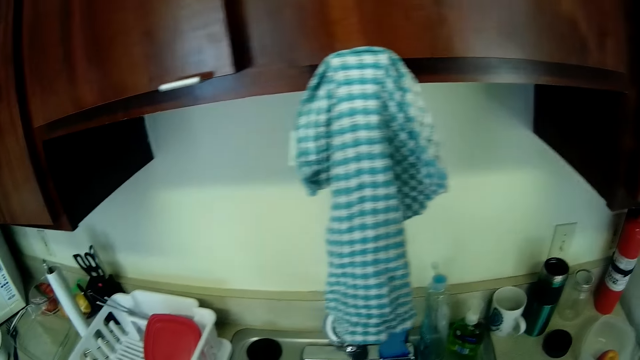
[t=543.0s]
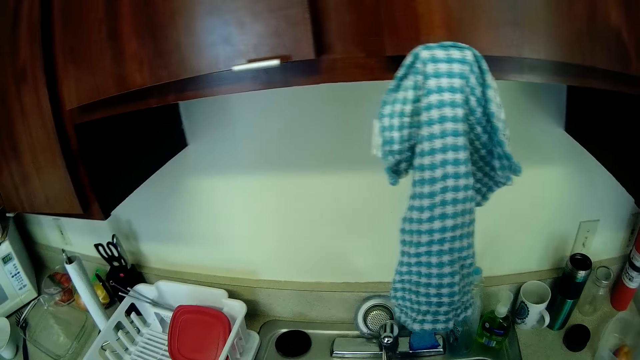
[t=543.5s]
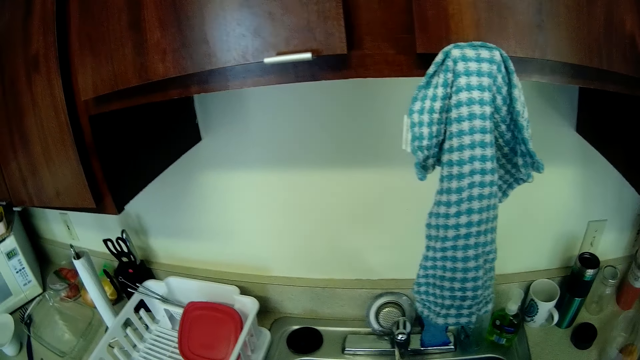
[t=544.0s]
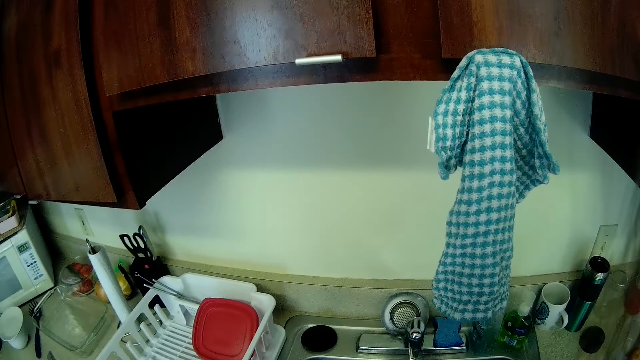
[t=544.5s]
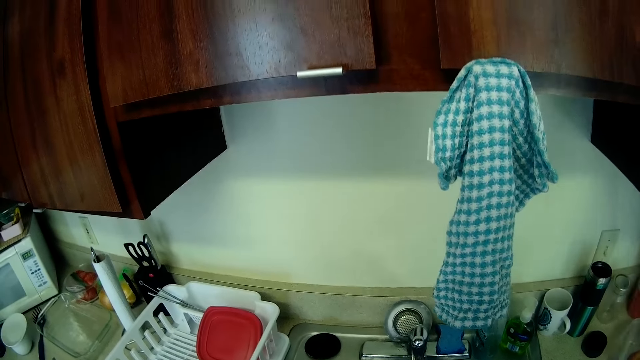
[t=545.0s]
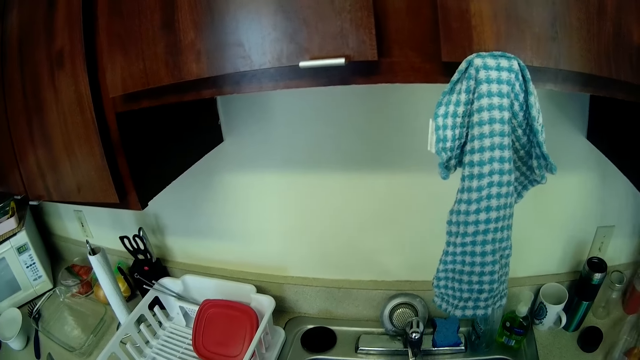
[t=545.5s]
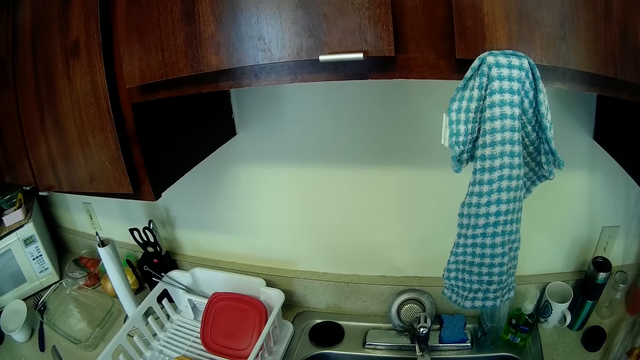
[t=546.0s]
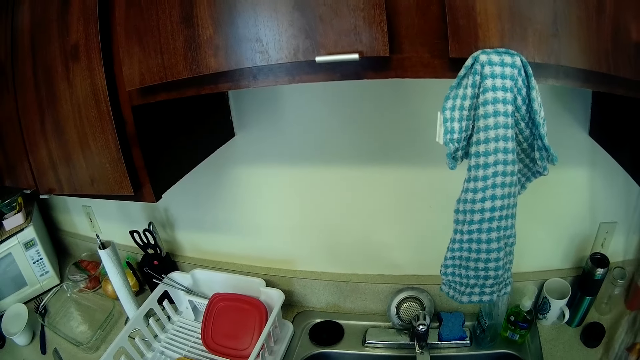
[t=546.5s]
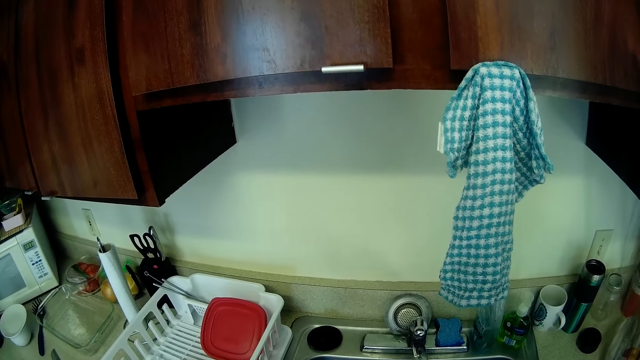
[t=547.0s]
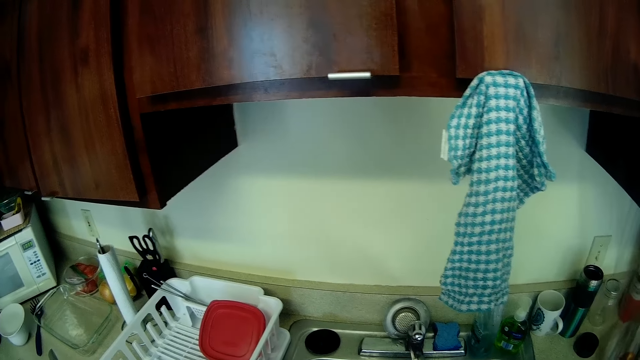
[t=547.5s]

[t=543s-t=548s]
The camera wearer walks around the kitchen.

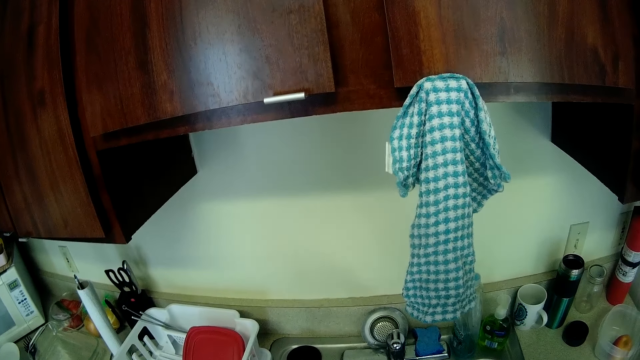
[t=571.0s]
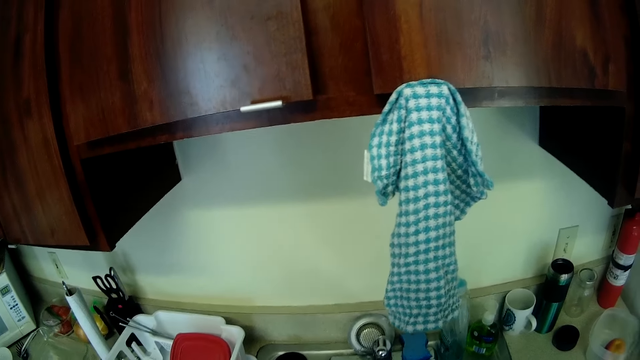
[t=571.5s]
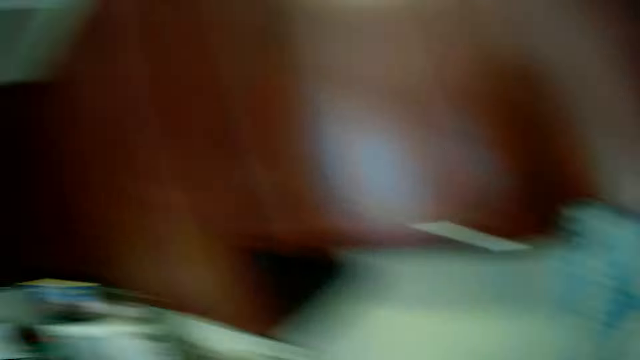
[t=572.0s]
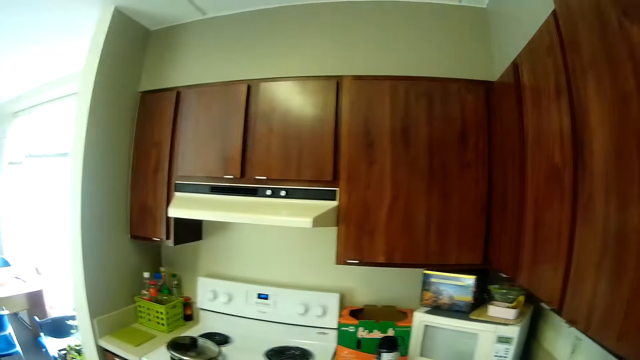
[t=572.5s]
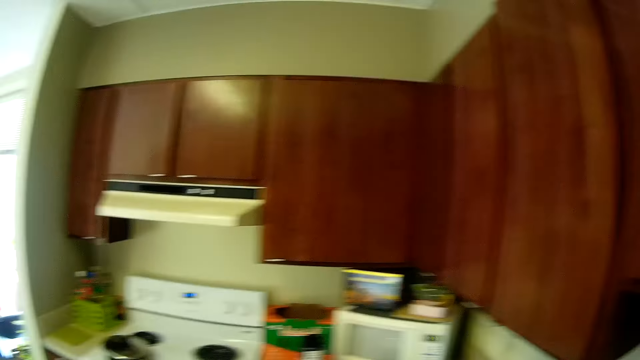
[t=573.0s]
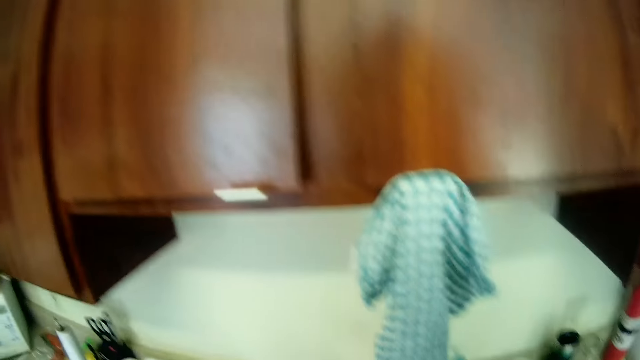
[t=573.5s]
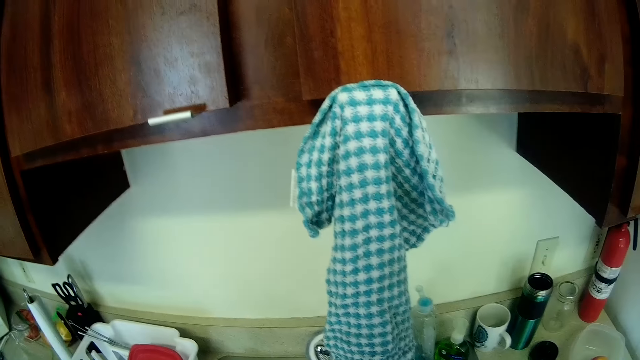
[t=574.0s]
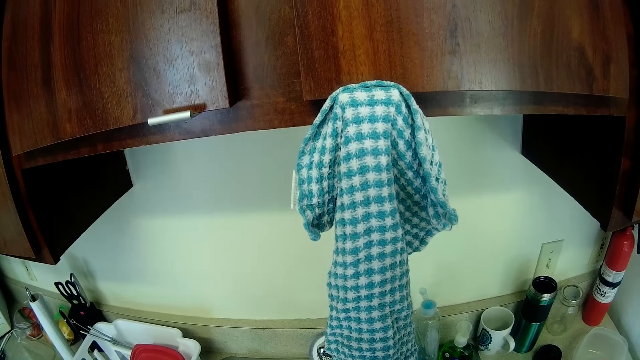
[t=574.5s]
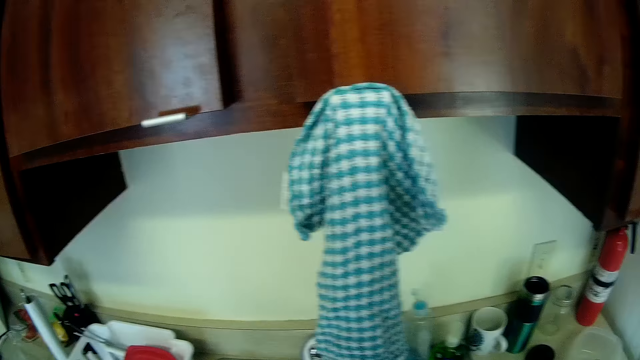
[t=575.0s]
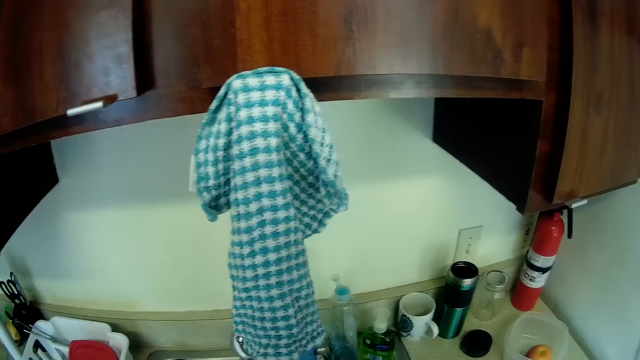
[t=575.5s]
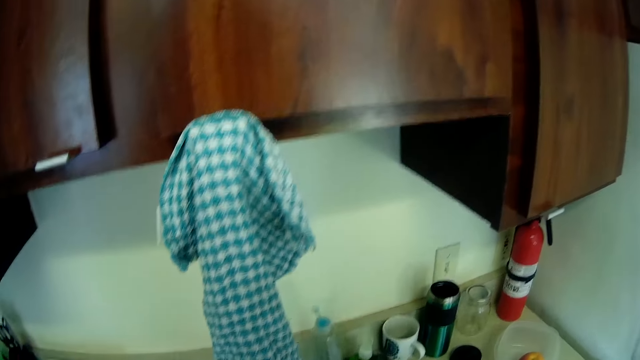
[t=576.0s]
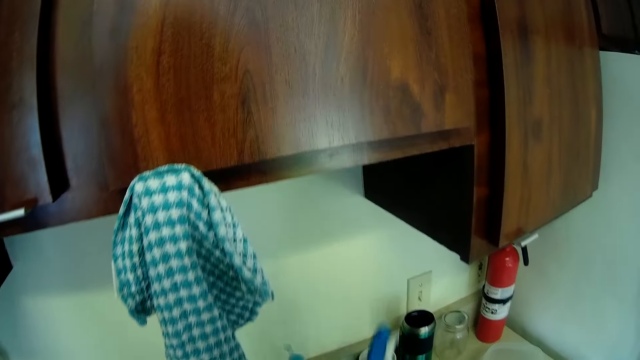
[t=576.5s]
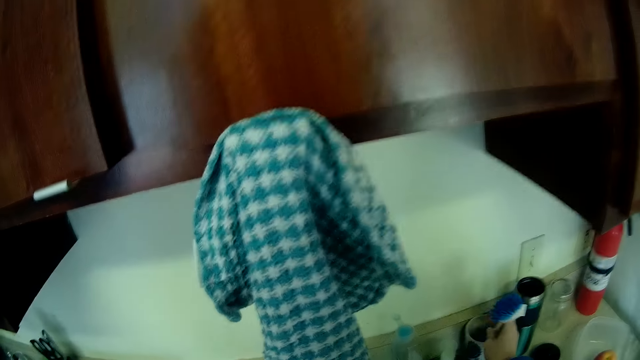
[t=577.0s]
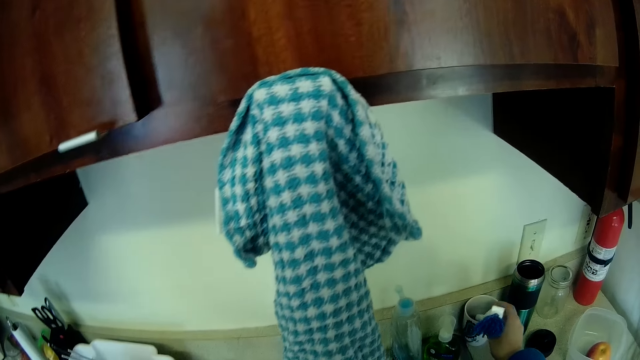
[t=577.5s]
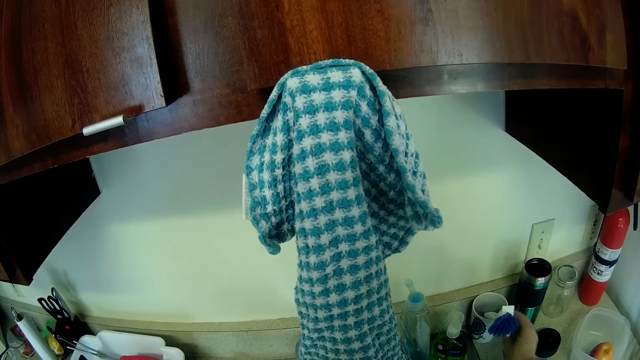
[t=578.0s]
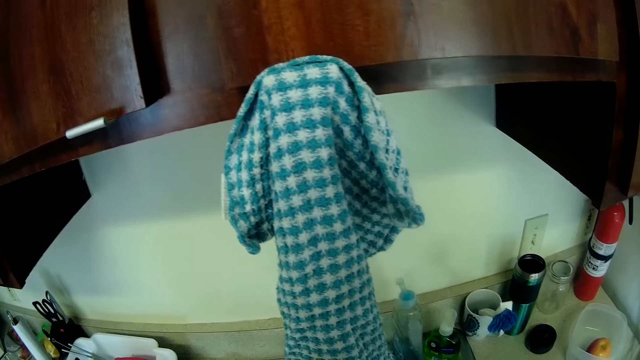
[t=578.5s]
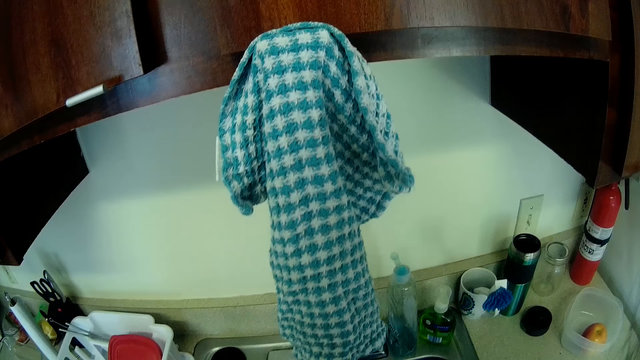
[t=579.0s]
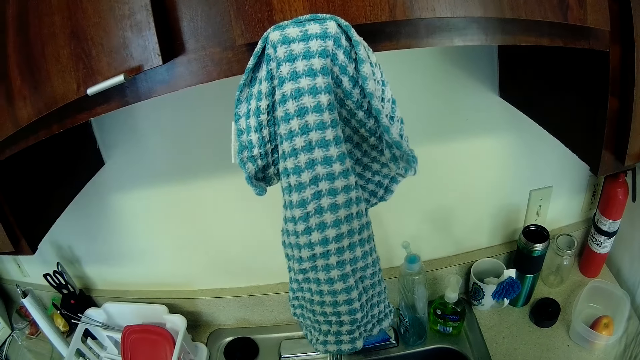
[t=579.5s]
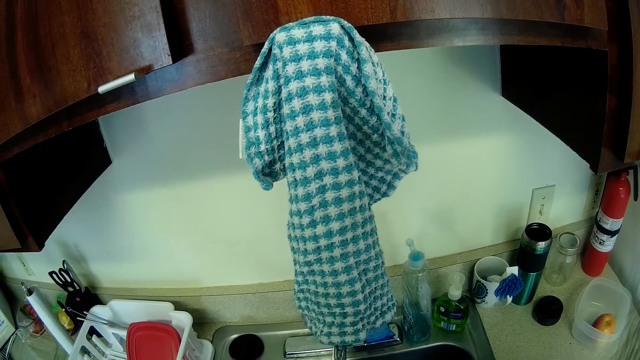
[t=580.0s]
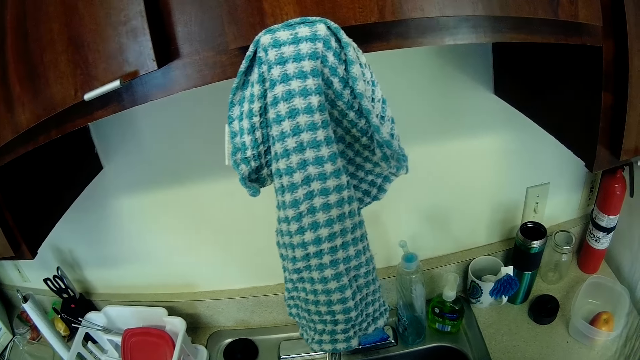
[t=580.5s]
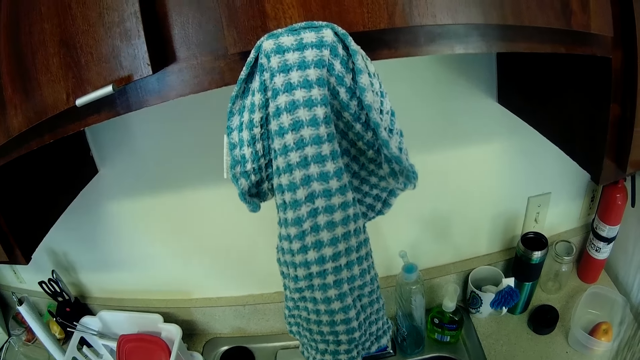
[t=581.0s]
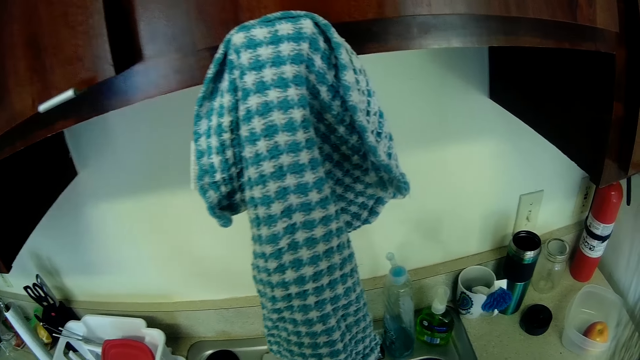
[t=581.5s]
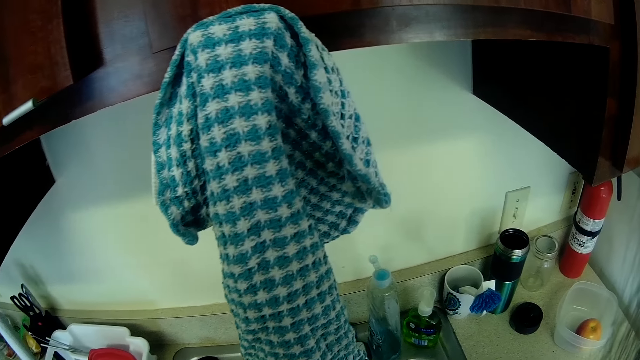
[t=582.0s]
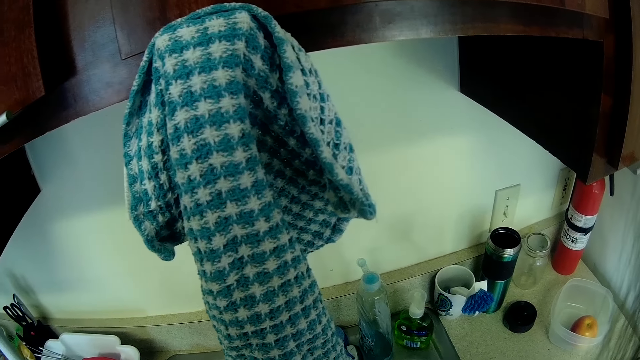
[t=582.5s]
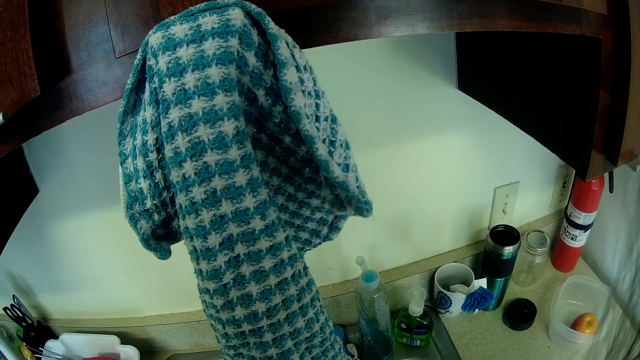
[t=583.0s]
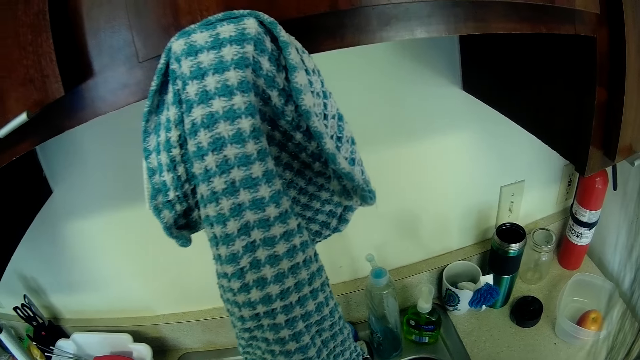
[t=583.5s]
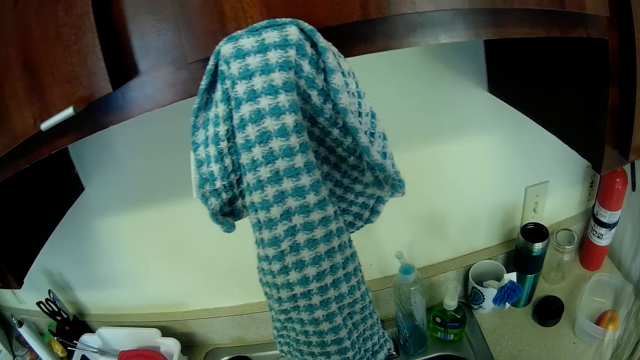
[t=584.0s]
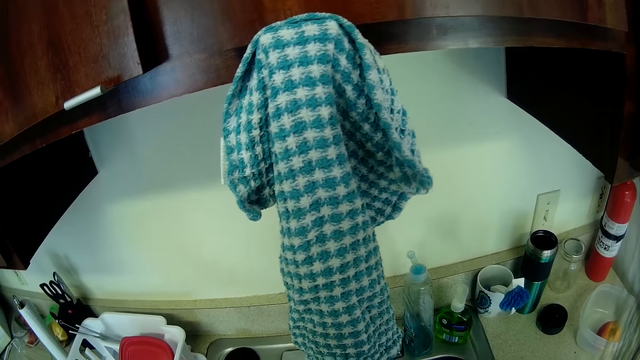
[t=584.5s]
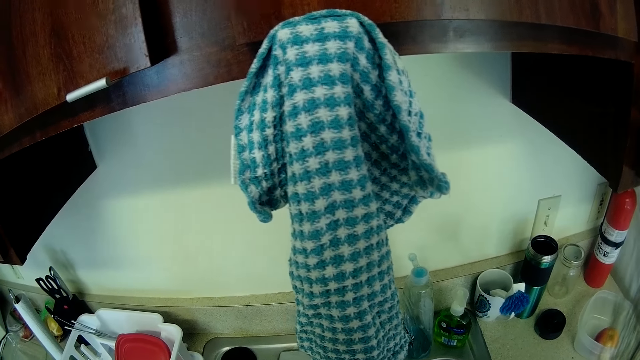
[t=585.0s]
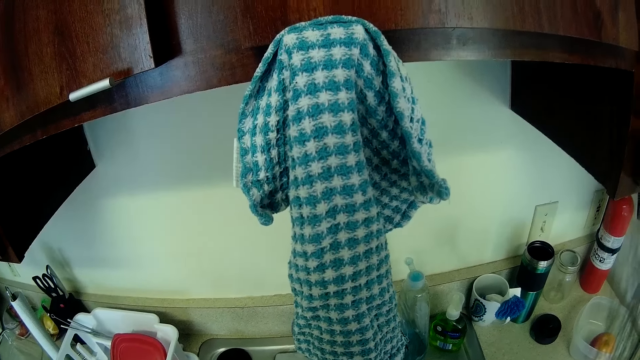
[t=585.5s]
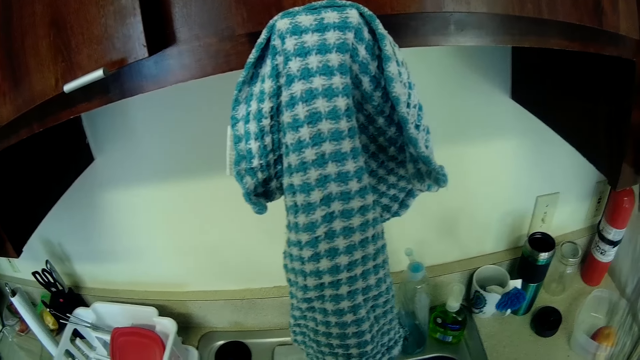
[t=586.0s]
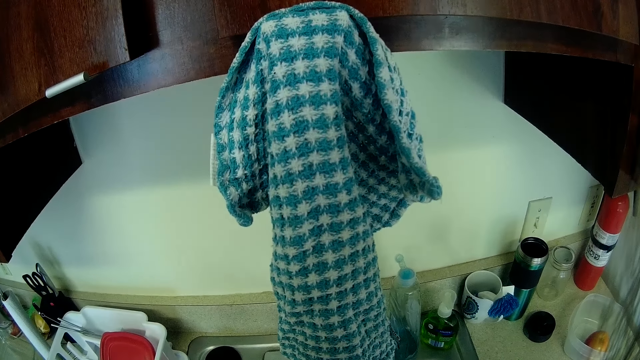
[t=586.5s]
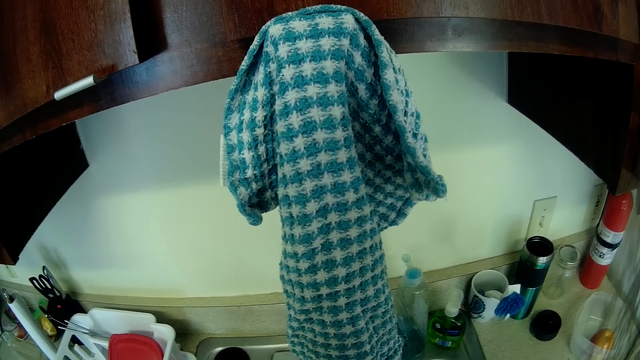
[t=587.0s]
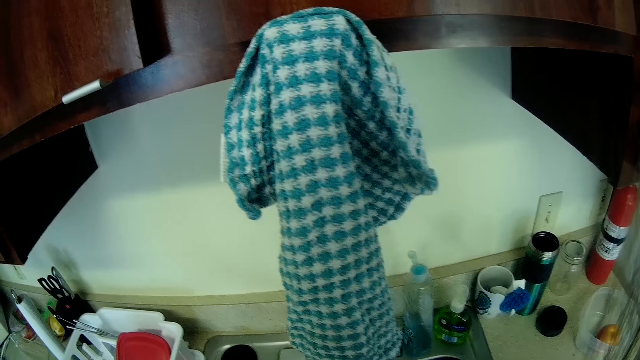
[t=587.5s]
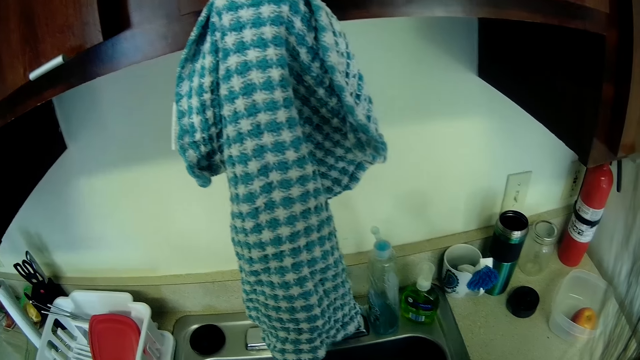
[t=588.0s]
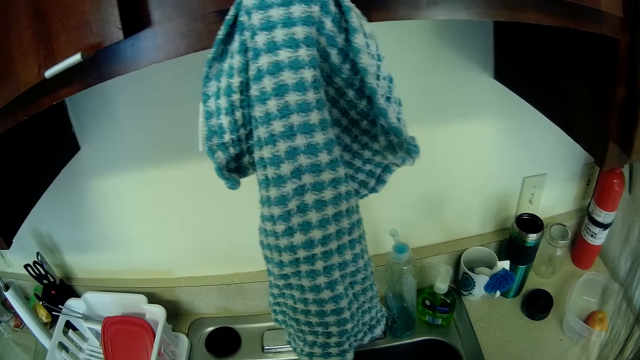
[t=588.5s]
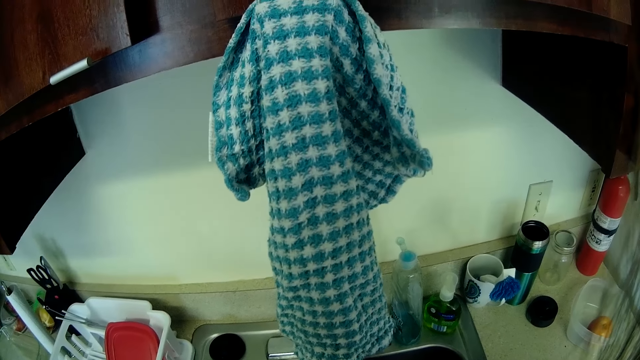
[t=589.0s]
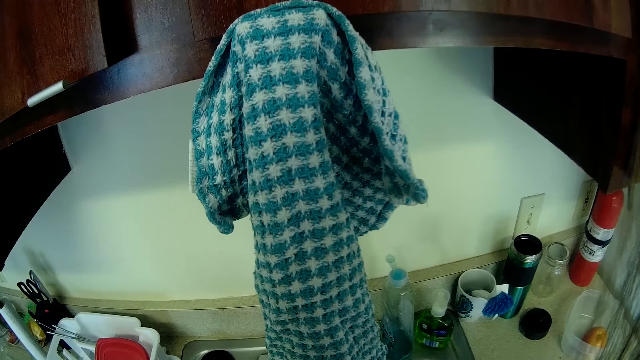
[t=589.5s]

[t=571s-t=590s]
The camera wearer looks around the kitchen. They put the washing brush in a cup. They stand in the kitchen. They wait in a spot in the kitchen.
